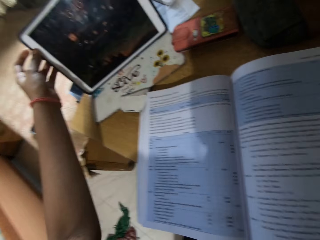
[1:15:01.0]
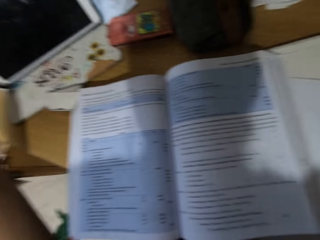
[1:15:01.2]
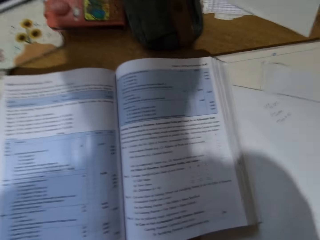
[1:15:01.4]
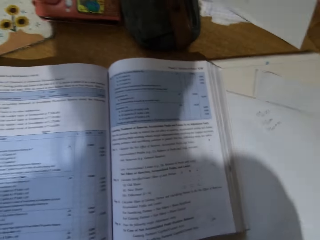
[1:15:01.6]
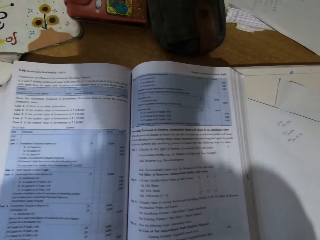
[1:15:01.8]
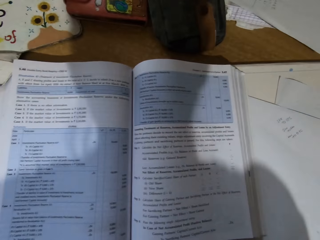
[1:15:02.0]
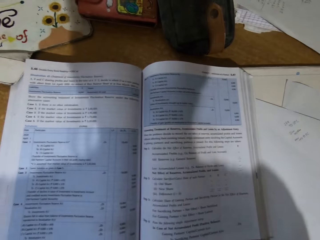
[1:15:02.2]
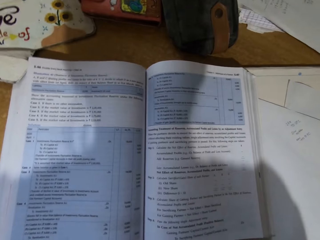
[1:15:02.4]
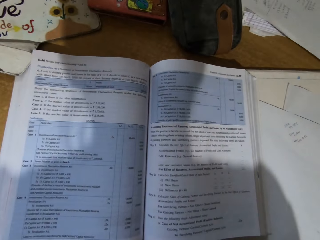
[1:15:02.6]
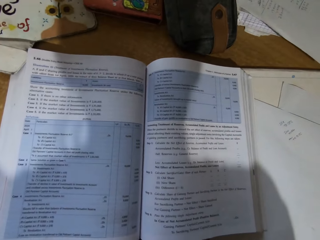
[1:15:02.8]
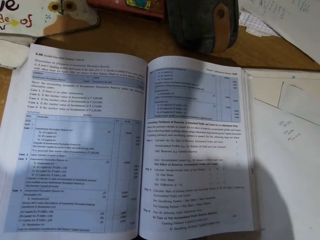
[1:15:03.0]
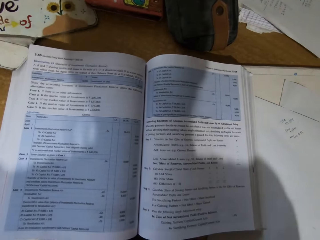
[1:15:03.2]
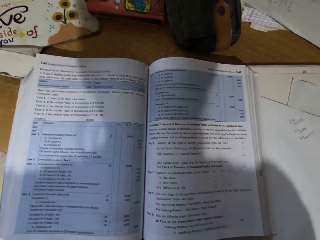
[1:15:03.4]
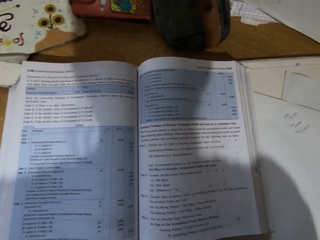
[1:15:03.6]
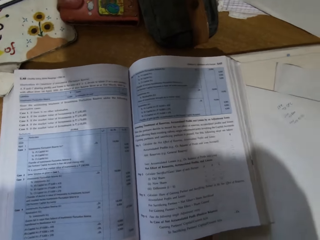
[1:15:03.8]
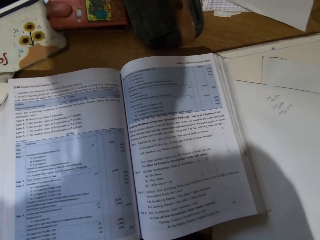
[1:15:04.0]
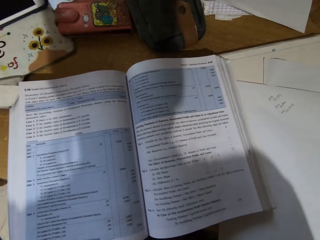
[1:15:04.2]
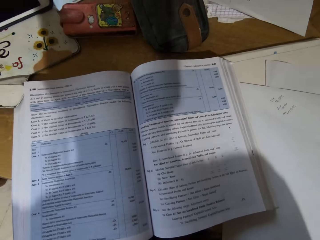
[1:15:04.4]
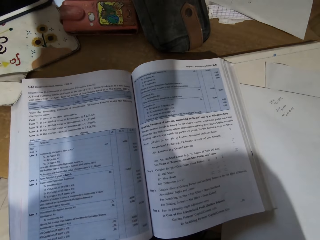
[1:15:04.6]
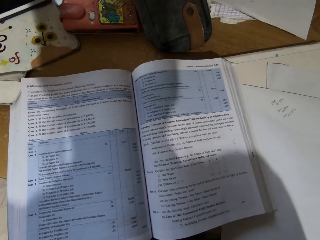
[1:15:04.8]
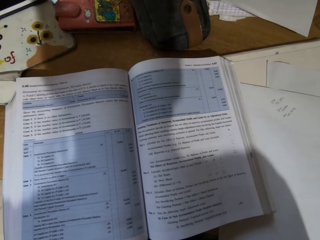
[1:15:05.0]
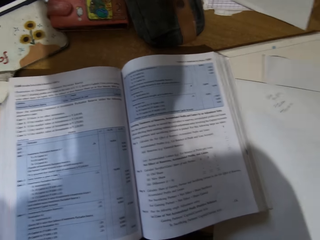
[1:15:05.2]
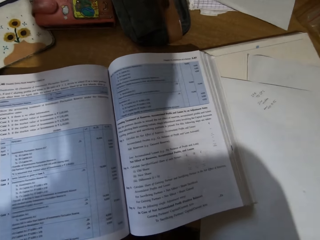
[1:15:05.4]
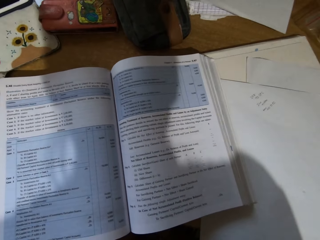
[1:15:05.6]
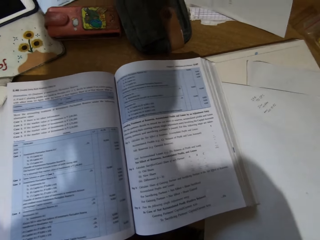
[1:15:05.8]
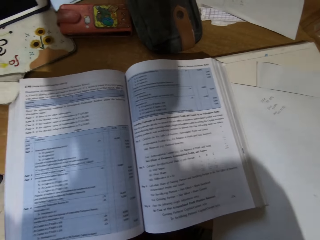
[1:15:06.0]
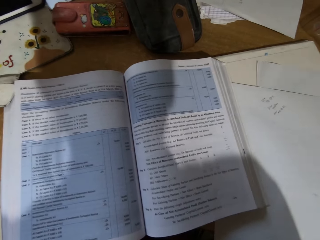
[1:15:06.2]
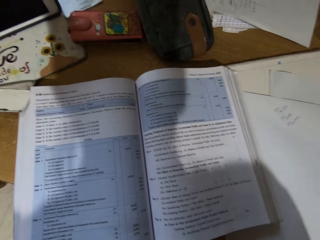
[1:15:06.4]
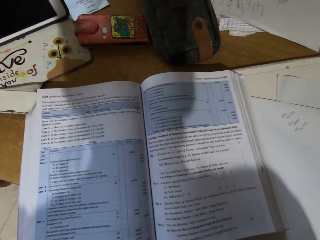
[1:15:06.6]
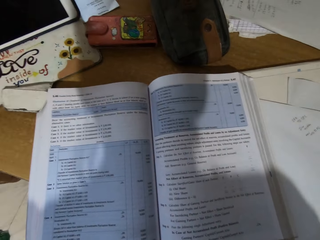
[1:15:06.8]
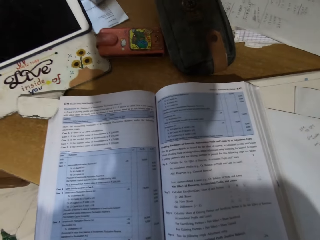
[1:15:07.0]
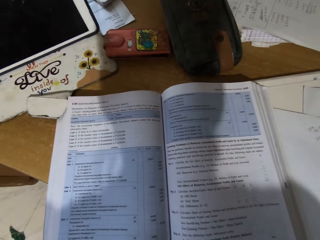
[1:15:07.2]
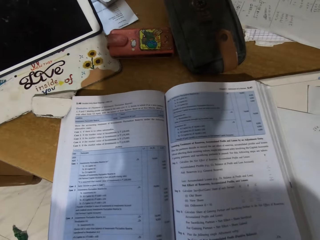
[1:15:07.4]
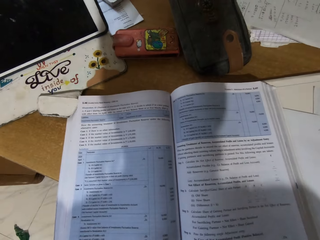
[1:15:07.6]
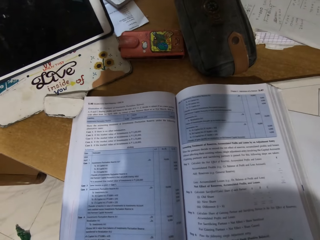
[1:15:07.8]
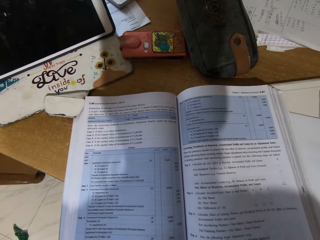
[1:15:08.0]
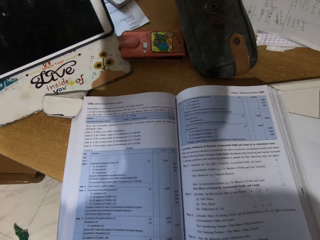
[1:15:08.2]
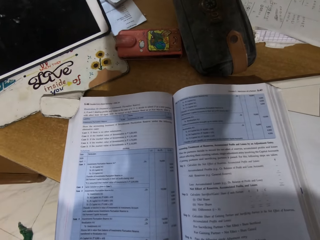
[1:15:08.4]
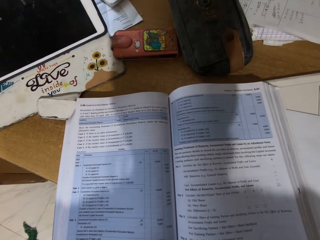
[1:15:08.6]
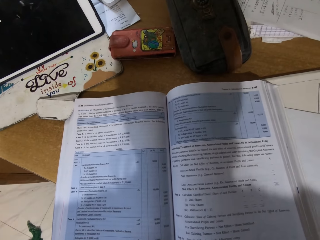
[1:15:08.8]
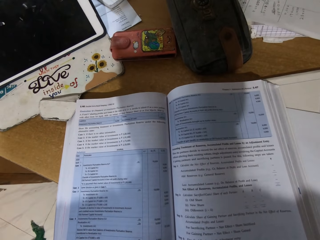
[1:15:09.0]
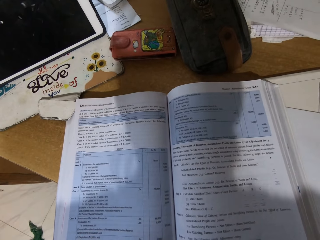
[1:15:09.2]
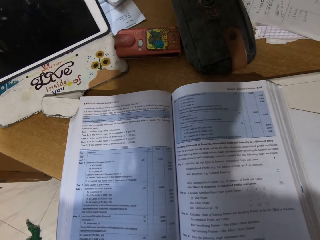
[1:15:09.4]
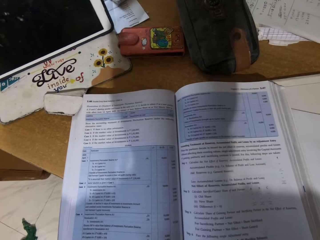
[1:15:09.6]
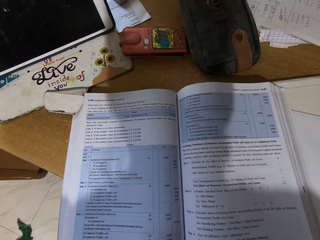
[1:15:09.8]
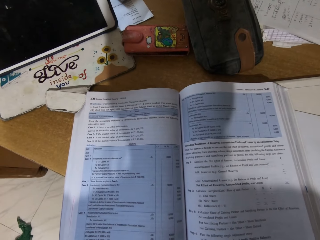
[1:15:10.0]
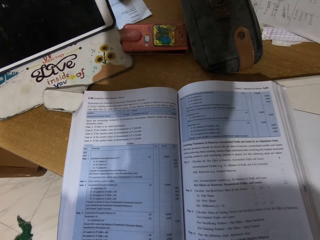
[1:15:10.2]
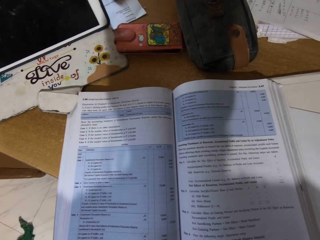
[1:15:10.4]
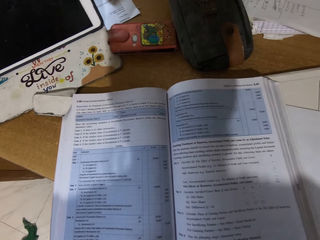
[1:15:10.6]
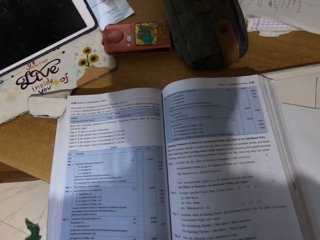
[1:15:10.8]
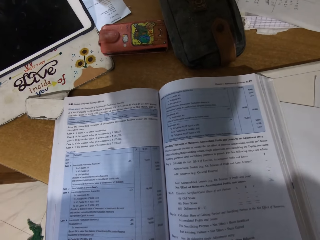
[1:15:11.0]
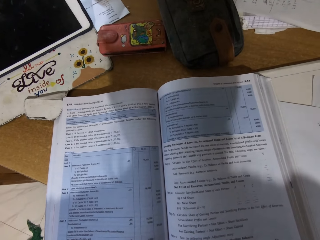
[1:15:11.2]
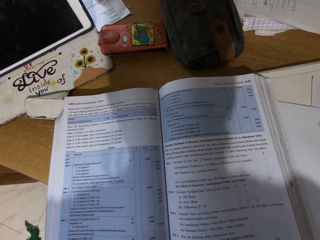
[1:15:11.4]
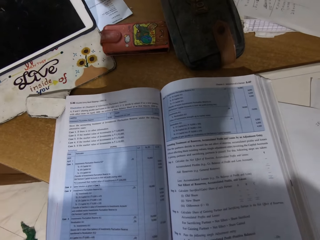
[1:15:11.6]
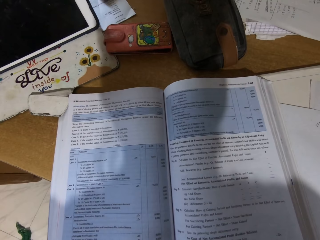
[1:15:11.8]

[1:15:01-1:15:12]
The camera wearer clicks on the tablet on the table. They read from the textbook.

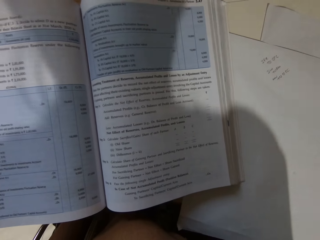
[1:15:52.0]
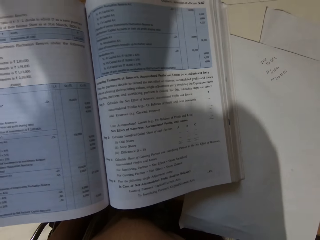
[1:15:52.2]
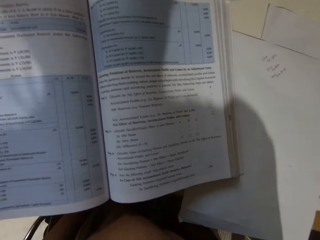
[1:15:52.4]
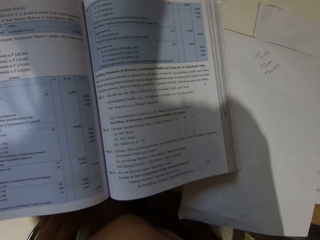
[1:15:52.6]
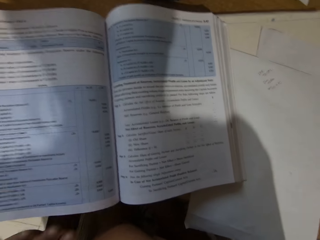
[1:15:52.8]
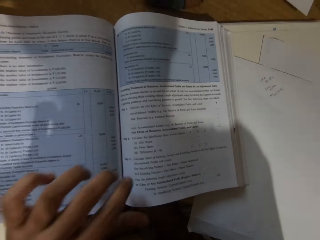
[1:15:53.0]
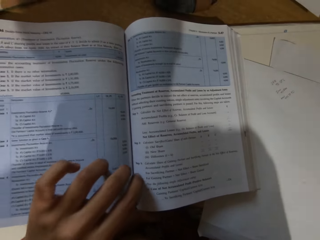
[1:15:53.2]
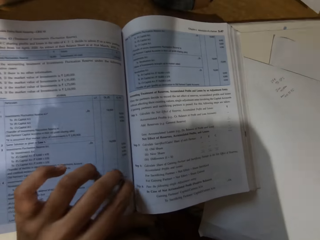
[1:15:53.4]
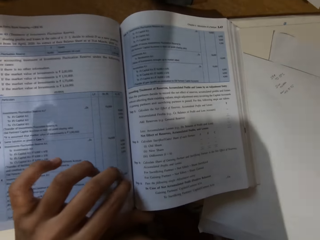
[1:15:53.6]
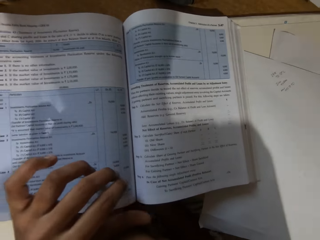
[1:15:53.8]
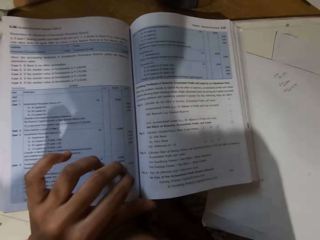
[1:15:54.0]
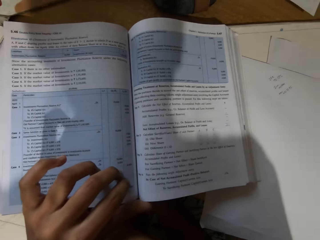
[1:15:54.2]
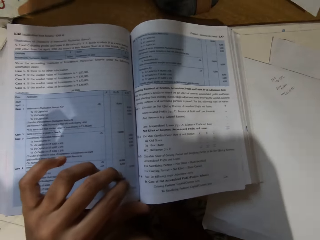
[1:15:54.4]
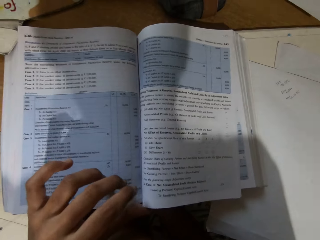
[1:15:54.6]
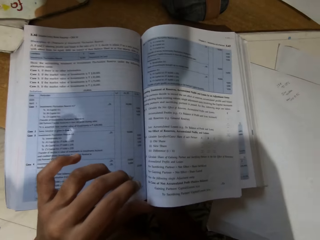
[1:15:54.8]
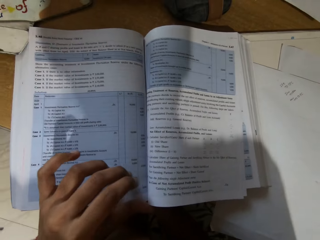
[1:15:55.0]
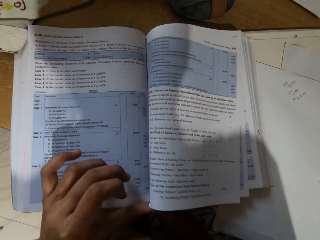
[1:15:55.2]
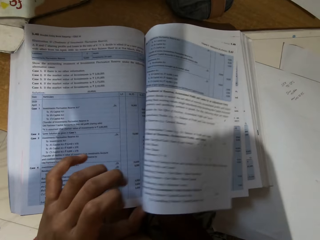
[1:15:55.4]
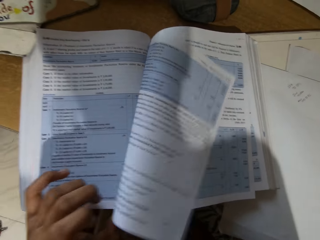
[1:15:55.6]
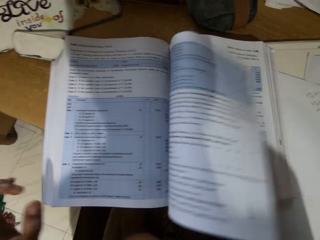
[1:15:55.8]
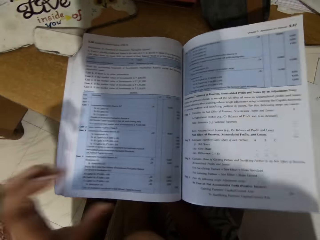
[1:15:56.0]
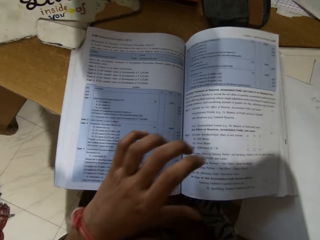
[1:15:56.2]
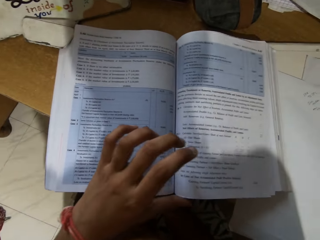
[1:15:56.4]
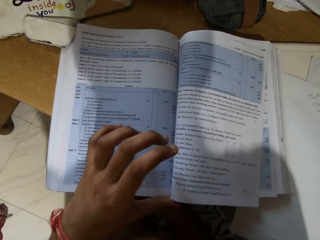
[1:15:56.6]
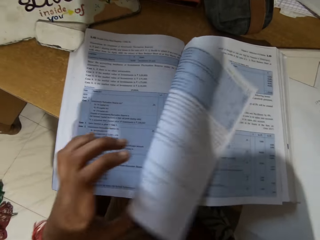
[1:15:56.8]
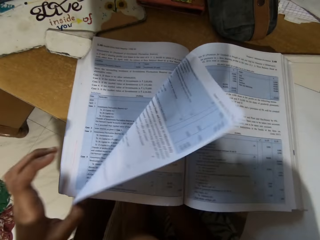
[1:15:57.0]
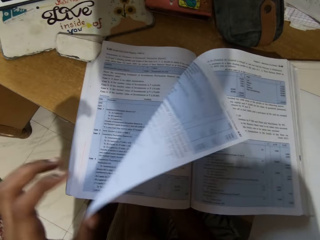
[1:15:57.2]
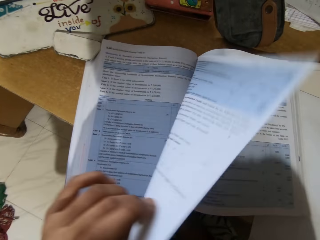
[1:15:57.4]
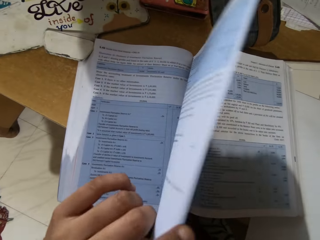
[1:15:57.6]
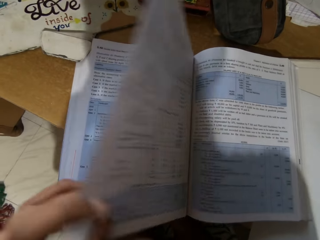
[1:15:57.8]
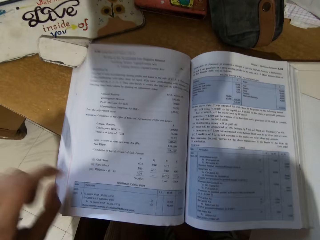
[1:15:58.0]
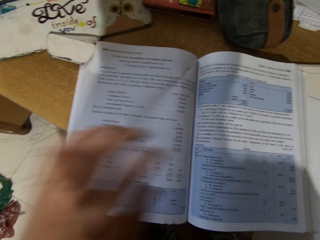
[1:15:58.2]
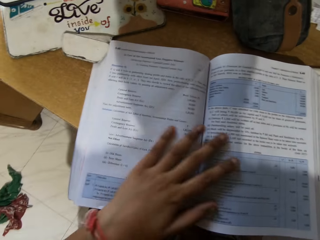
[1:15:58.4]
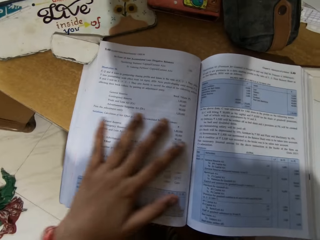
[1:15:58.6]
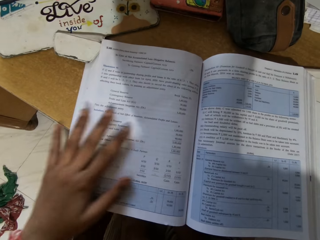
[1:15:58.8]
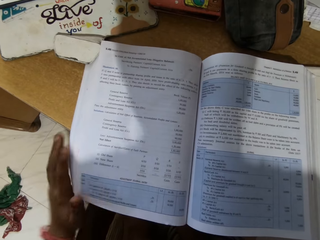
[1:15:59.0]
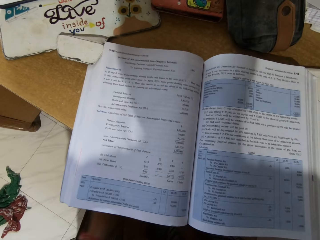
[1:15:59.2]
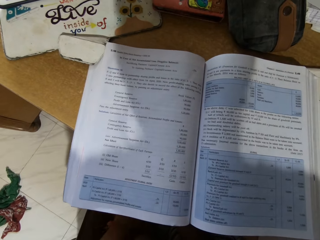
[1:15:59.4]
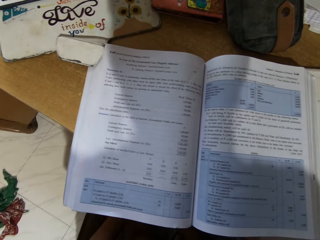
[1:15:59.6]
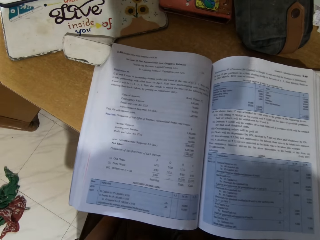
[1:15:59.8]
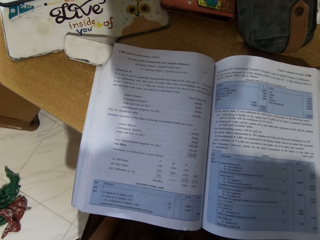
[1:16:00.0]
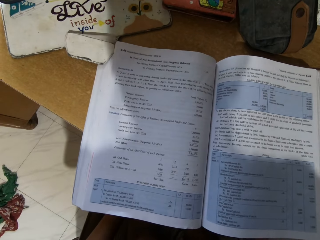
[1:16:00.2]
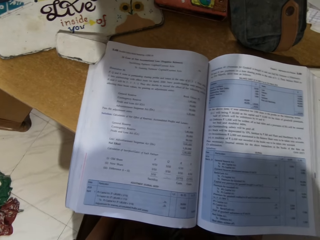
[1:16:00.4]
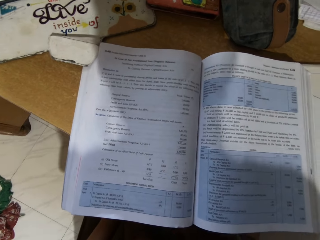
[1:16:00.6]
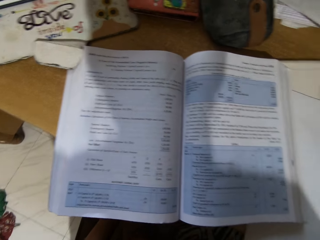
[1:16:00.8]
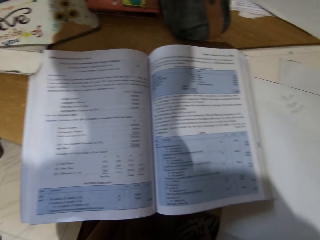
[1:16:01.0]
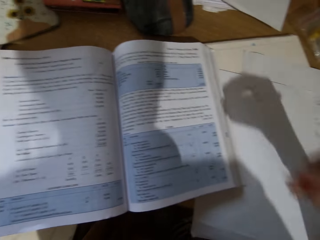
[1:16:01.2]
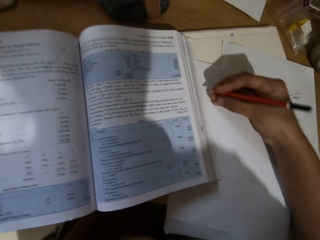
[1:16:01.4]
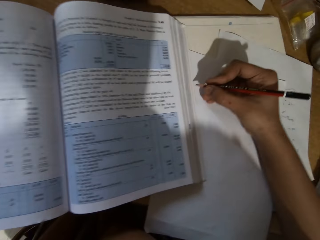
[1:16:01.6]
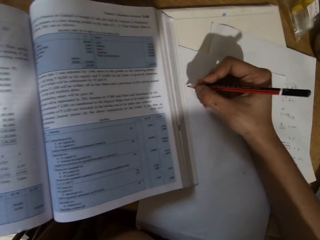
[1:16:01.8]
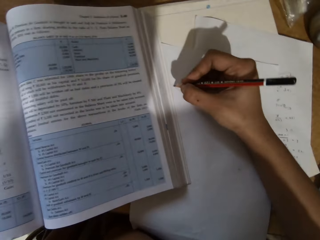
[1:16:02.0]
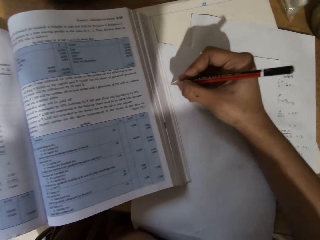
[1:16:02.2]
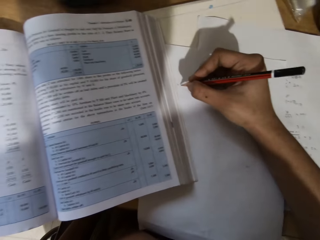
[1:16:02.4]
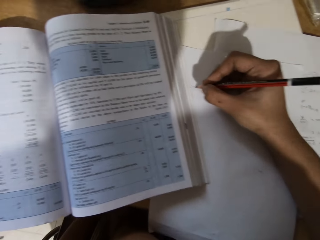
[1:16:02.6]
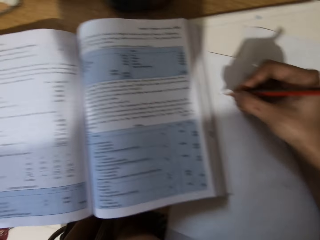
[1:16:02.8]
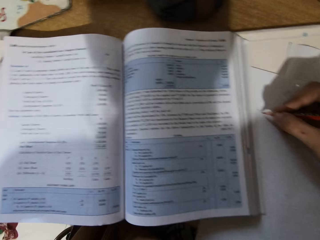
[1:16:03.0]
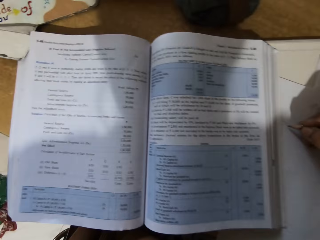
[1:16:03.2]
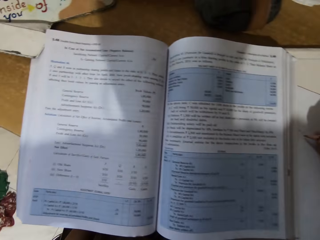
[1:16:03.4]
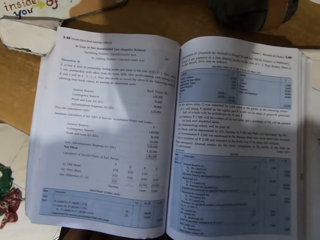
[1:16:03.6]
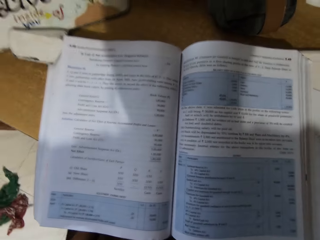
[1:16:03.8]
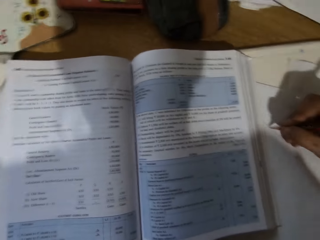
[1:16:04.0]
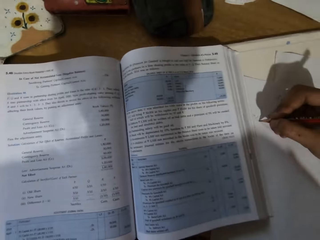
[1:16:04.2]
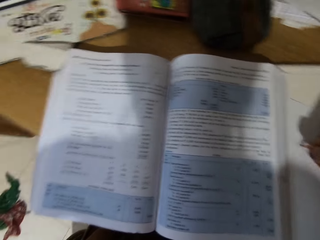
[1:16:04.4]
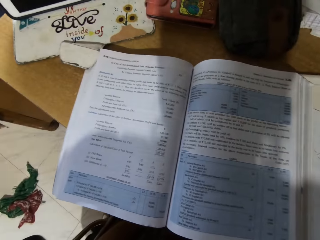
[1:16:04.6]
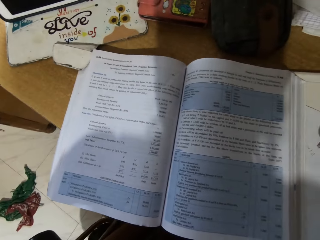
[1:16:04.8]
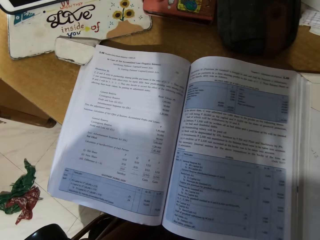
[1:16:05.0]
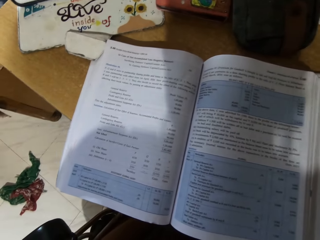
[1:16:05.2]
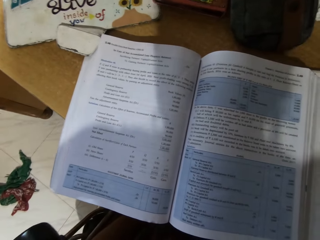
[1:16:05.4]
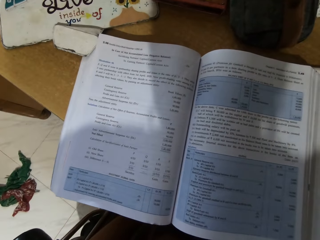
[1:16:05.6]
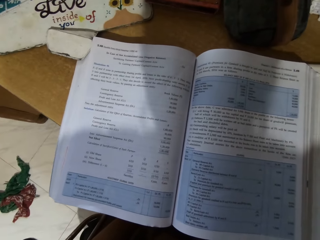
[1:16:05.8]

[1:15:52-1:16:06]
The camera wearer flips the page on the textbook. They write on a paper with a pencil.
